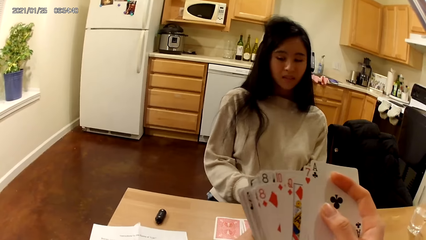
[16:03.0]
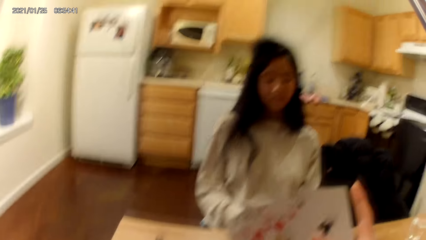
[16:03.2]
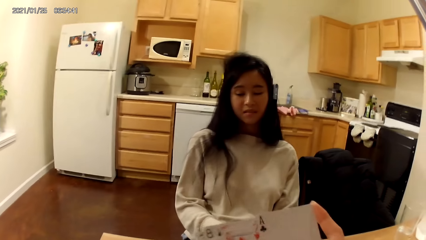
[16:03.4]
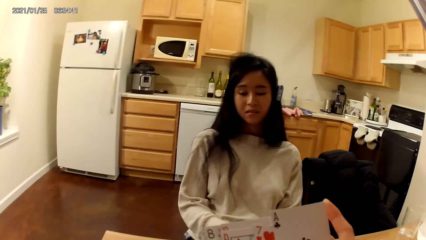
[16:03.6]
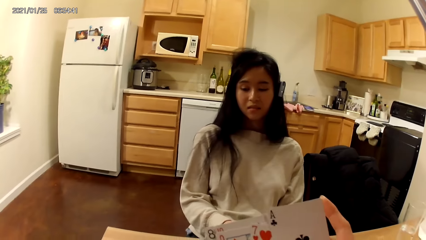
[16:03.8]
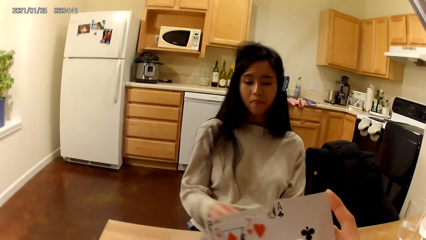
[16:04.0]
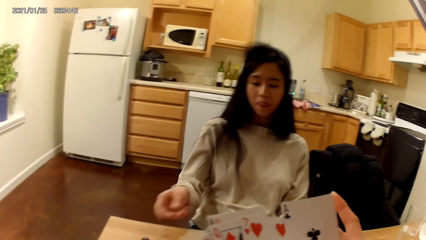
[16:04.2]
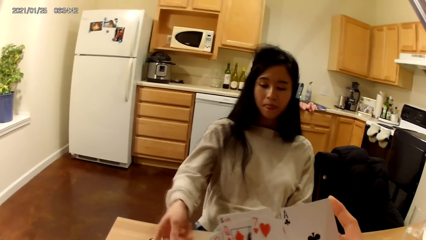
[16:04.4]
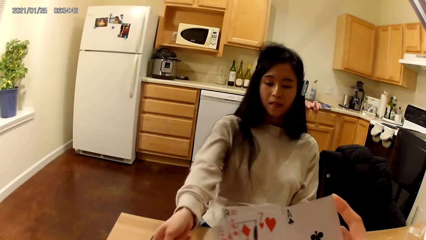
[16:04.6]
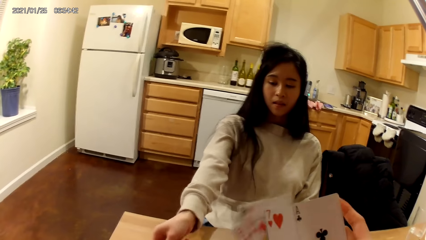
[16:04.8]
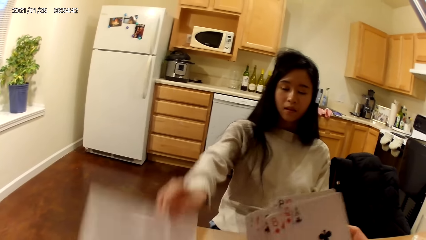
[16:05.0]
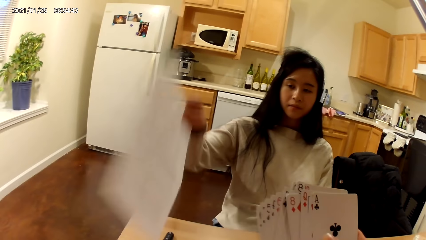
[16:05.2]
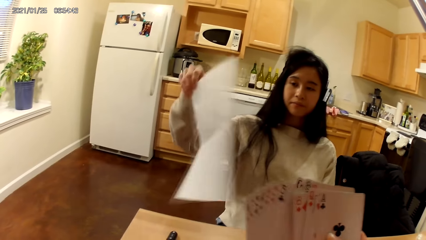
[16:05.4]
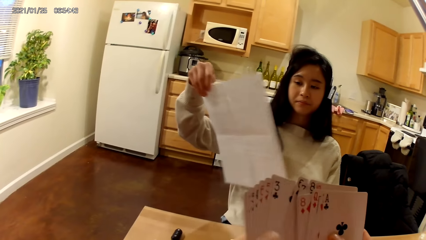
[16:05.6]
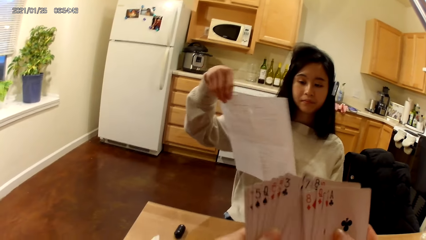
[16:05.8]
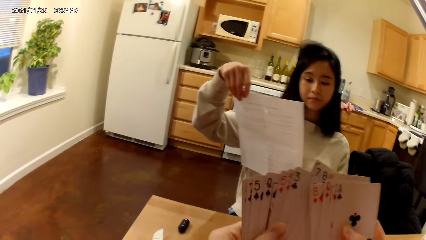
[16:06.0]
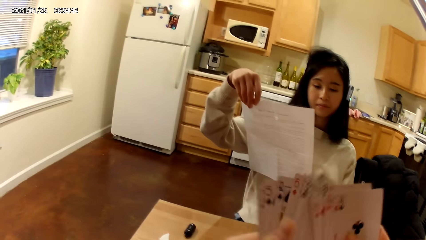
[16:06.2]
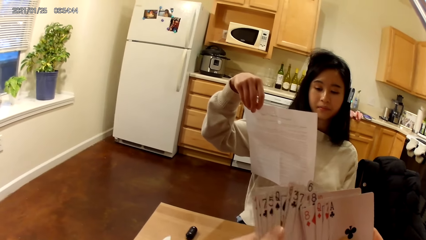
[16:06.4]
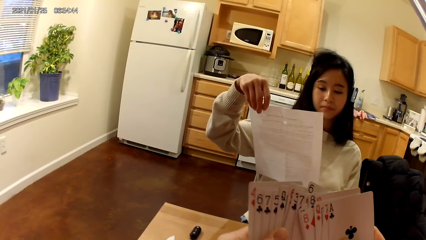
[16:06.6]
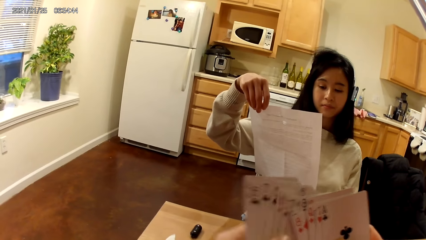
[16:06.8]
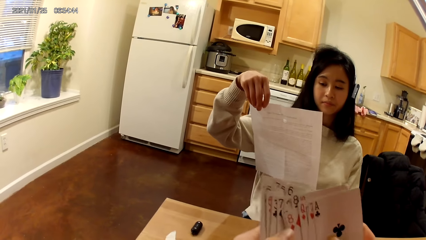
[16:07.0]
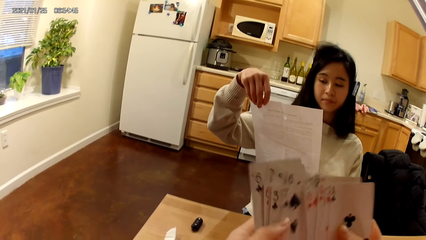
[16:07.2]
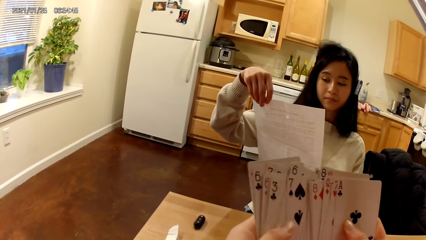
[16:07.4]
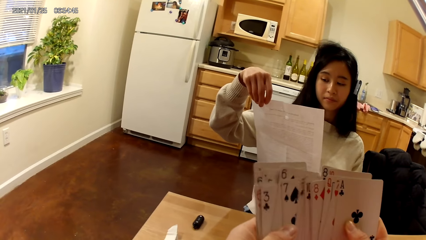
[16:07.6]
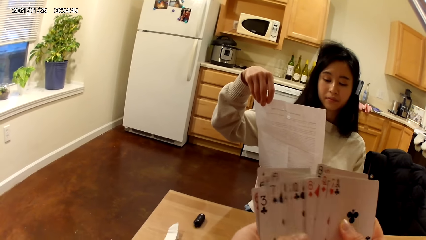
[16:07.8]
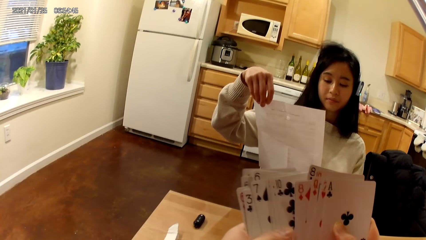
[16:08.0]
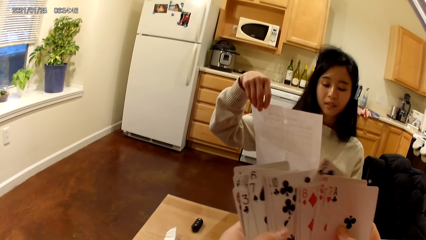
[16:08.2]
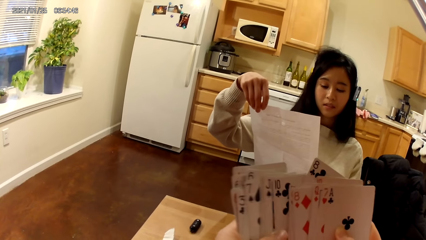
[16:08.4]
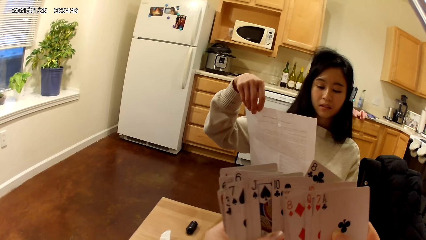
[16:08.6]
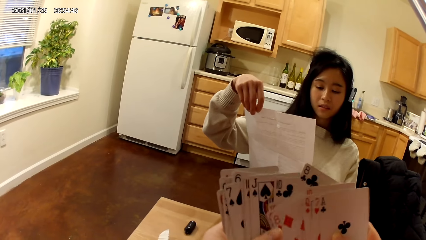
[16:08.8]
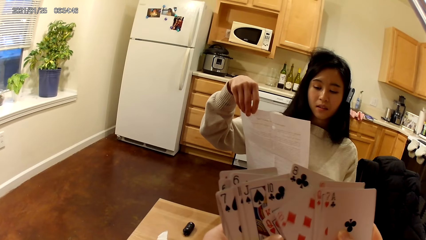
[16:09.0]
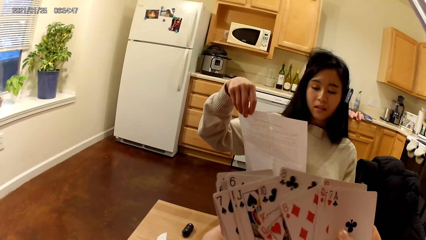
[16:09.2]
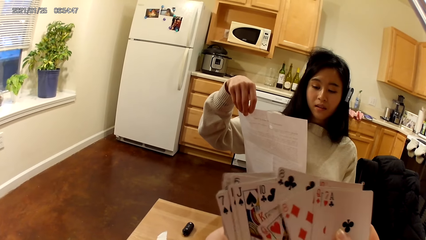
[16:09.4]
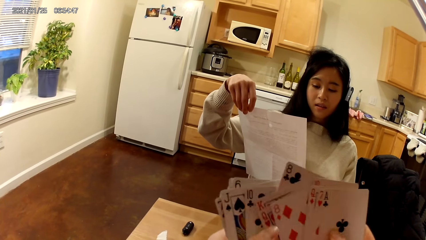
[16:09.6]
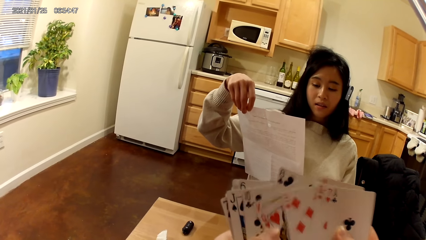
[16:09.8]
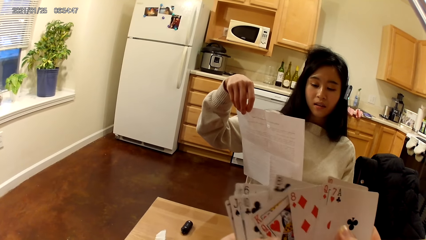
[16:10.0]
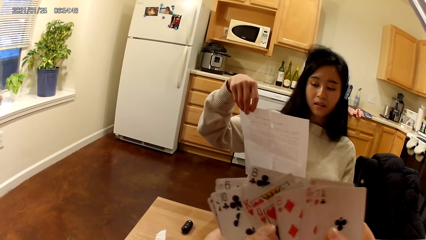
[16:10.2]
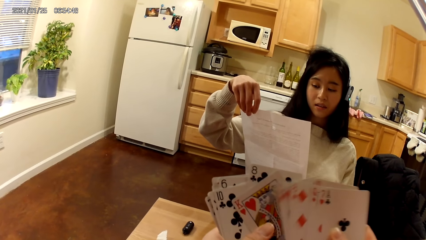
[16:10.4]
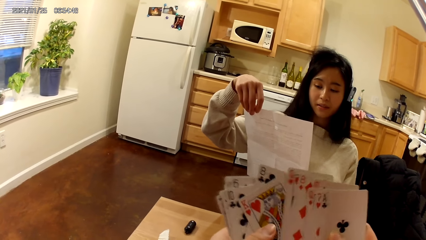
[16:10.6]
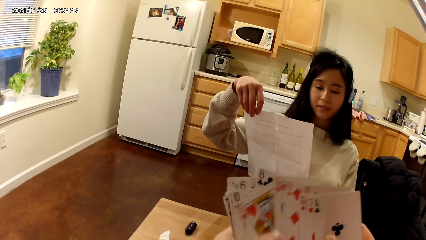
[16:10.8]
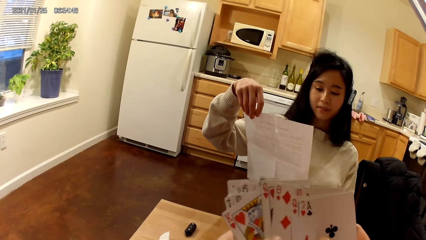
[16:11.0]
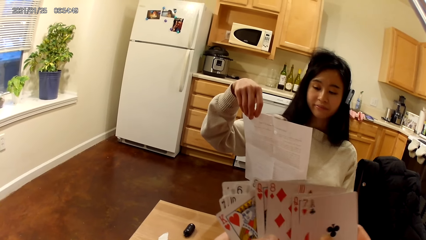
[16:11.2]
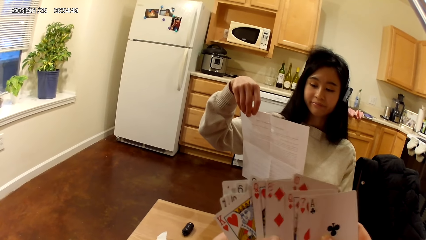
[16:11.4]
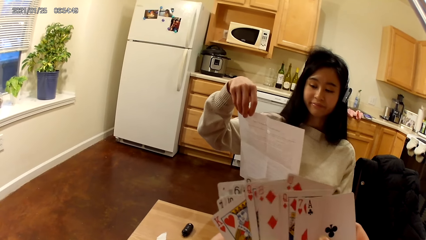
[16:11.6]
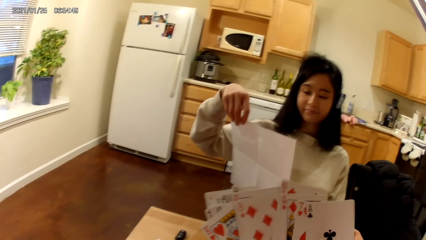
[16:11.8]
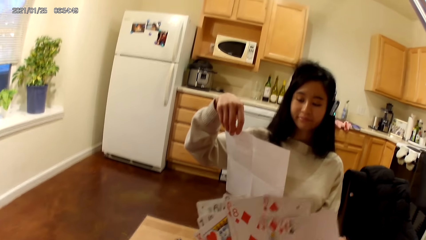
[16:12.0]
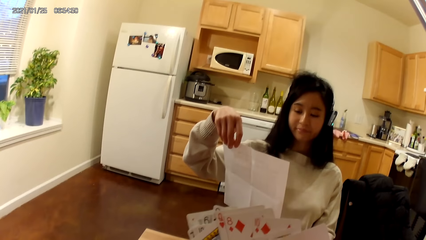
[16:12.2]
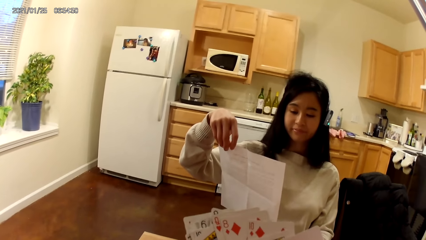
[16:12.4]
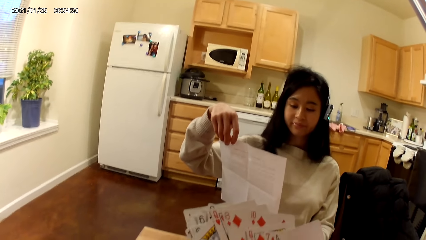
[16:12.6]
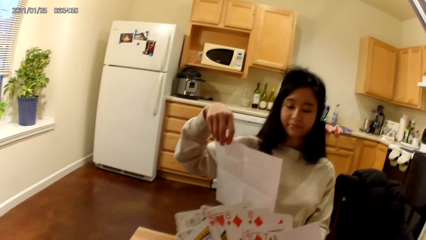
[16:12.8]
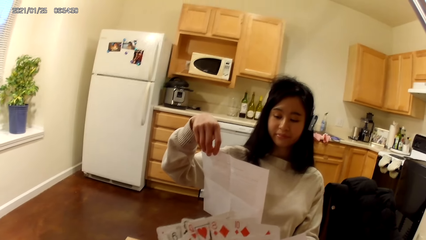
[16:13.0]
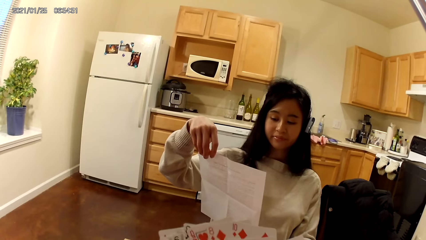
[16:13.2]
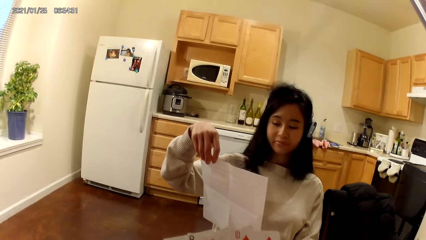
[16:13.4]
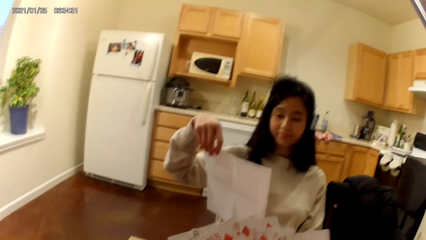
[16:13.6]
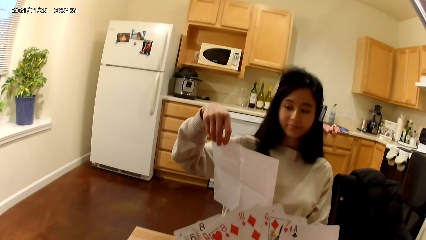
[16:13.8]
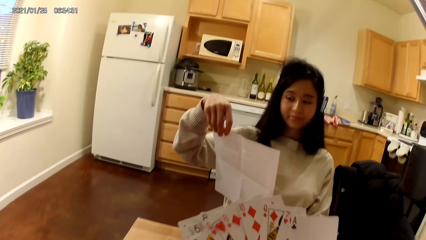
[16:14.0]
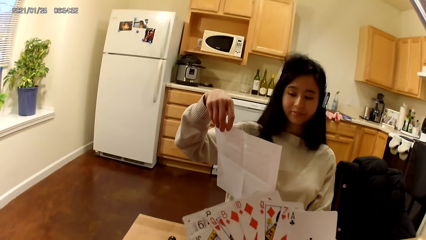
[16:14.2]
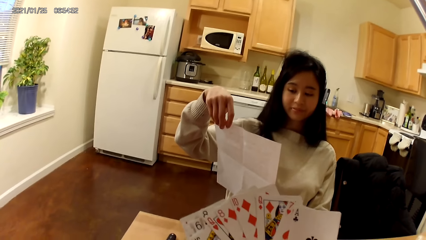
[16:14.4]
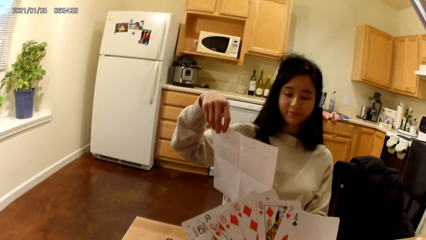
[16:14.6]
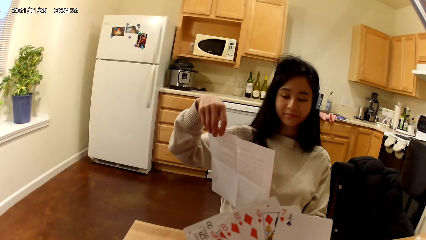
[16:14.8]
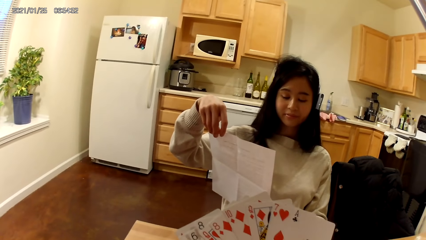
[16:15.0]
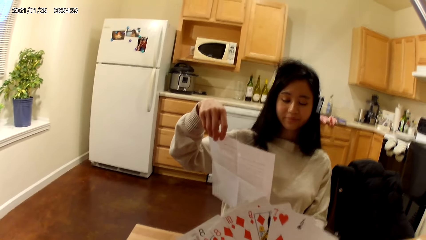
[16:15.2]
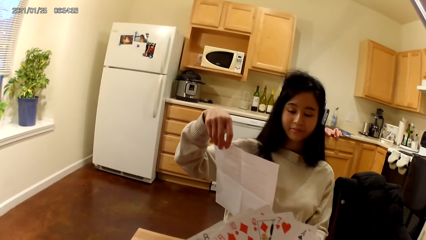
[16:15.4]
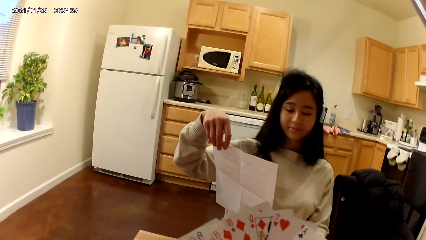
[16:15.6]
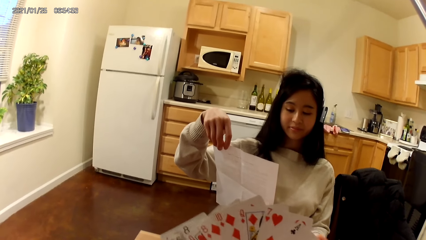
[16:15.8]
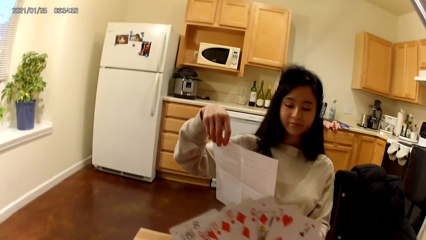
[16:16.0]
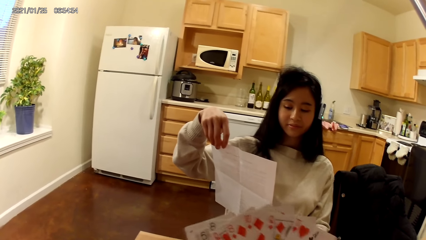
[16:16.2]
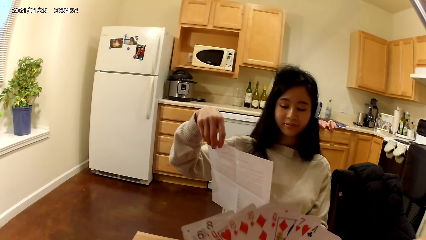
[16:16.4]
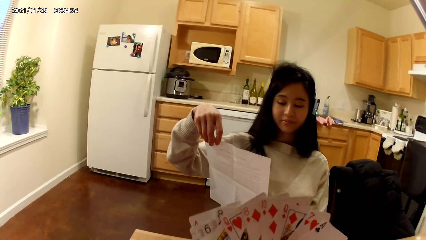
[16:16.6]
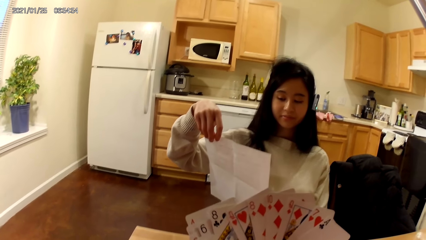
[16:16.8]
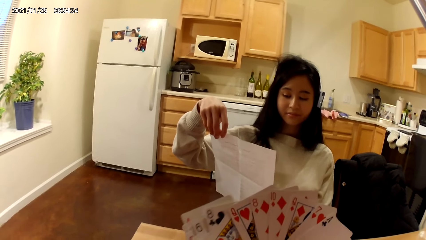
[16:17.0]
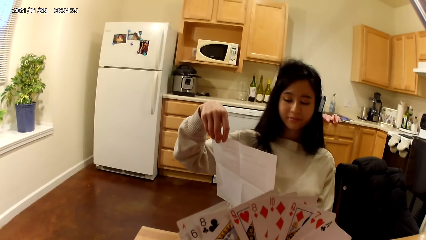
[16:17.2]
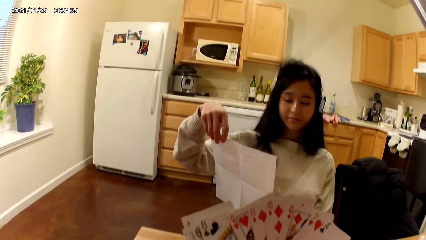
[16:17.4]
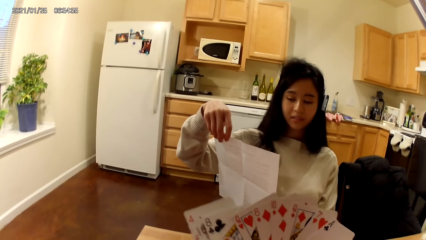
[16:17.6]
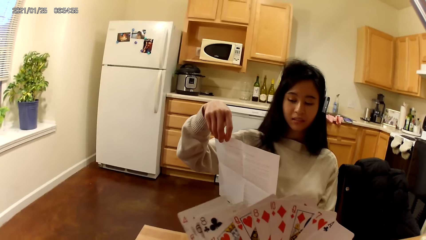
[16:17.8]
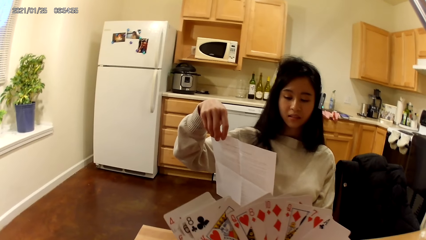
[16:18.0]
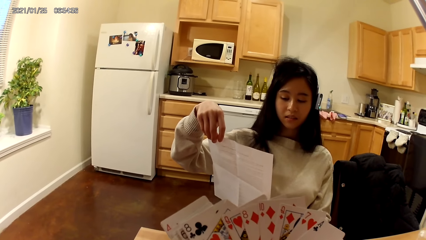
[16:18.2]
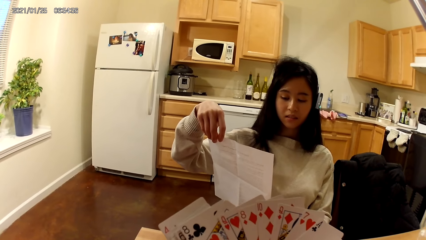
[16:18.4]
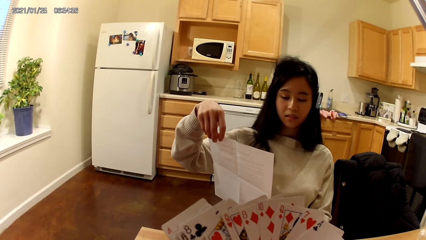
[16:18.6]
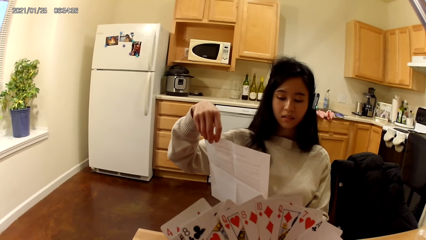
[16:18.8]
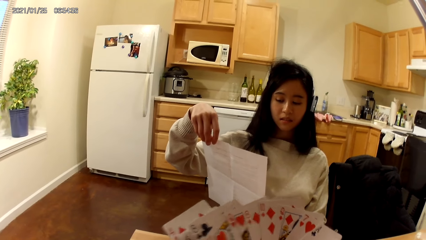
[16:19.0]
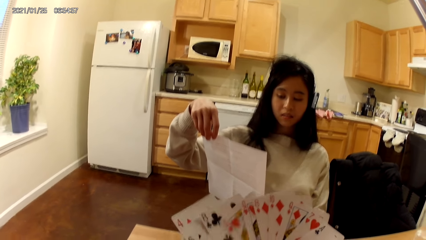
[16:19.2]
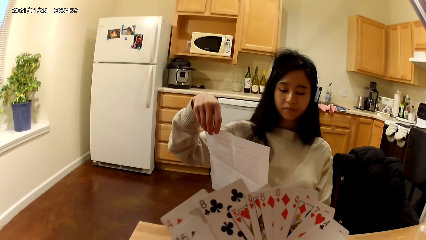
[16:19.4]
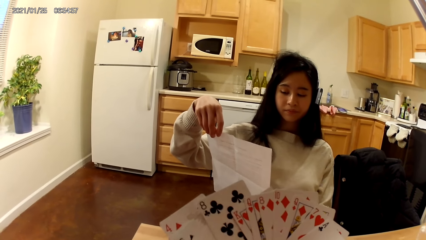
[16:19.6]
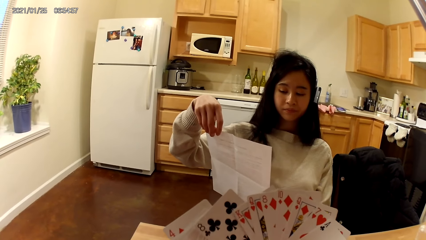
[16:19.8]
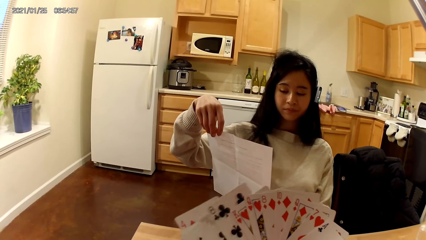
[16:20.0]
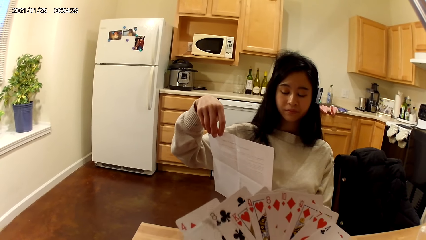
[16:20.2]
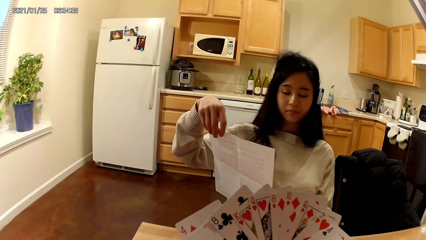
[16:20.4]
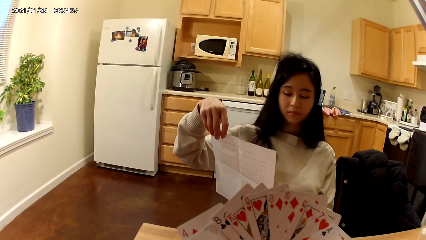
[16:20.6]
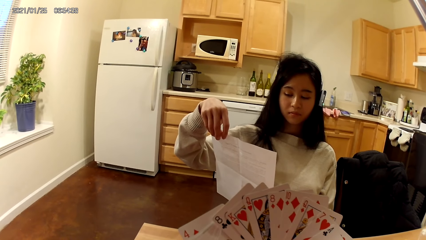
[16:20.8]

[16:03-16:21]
The woman grabs the paper from the dining table with her right hand. She reads the content in the paper. The camera wearer moves playing cards with hands.
